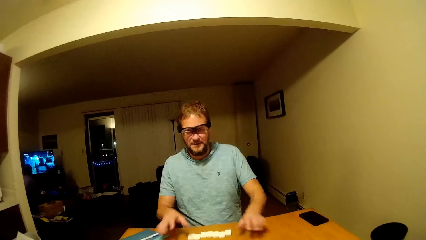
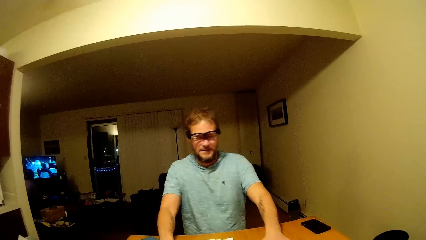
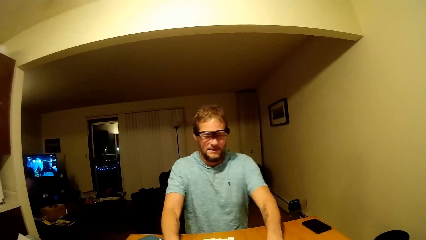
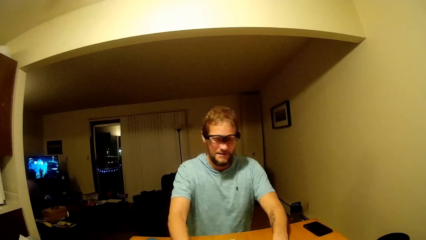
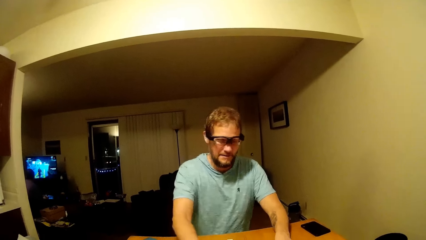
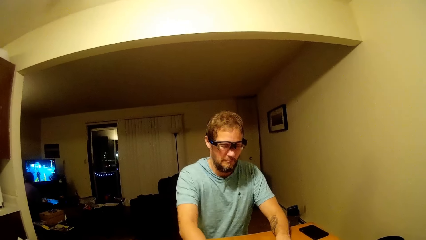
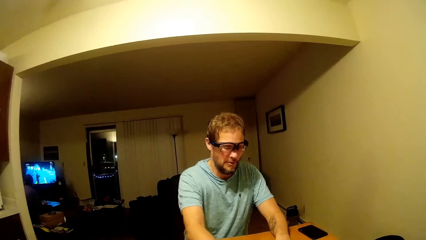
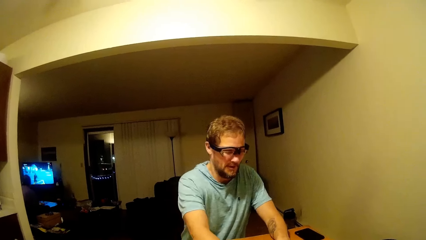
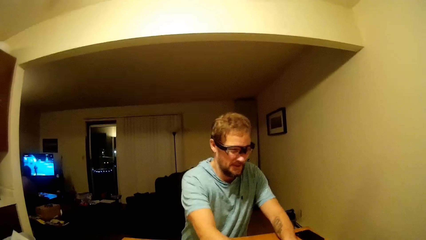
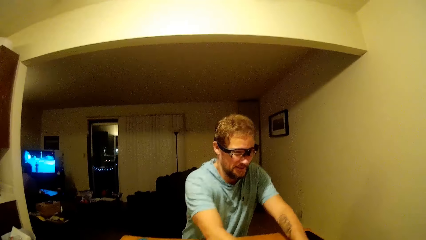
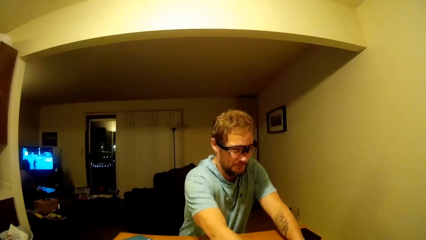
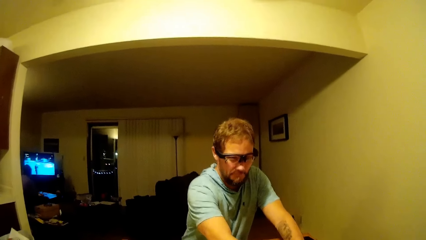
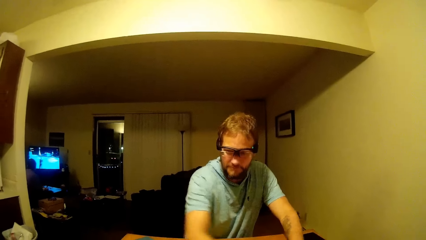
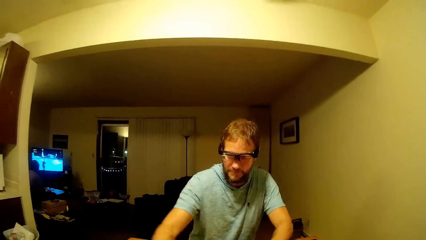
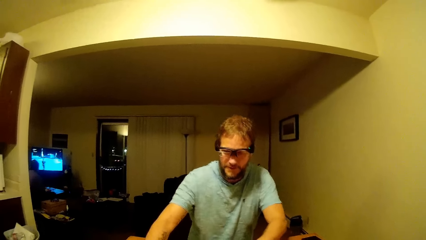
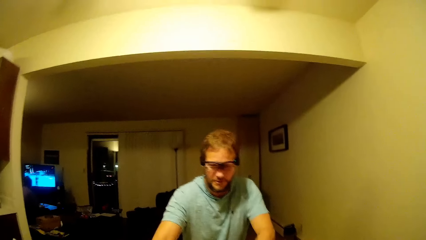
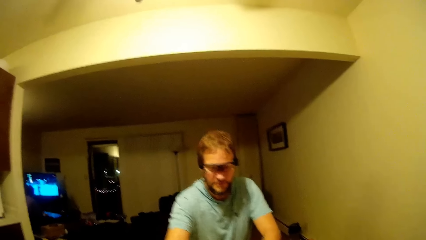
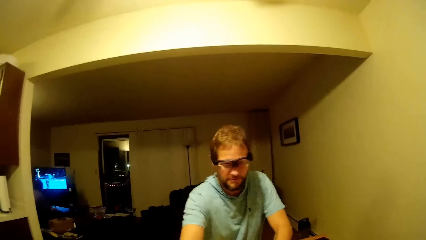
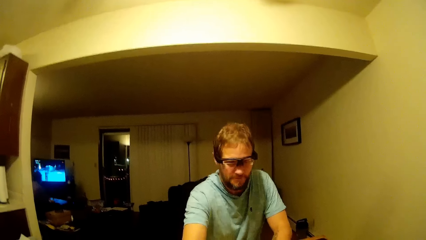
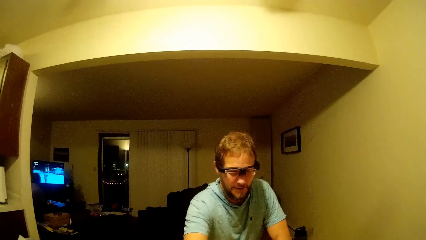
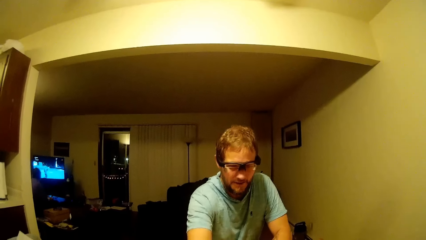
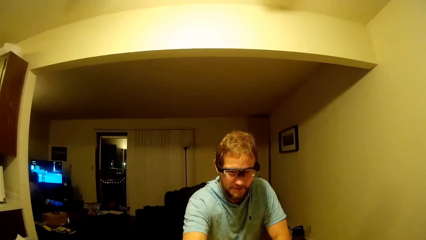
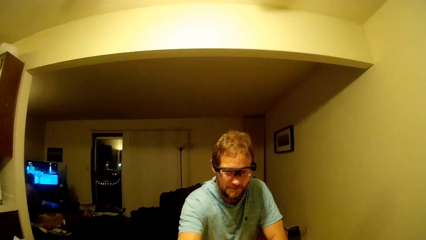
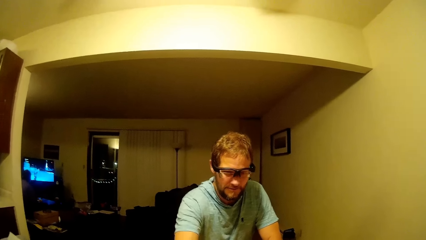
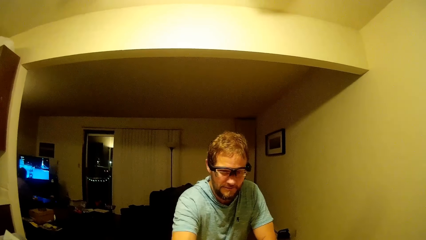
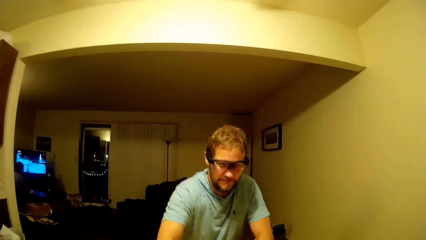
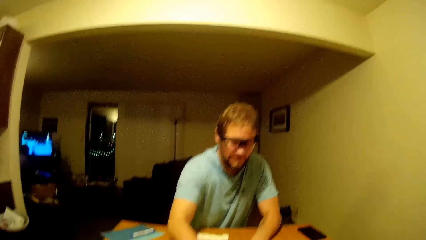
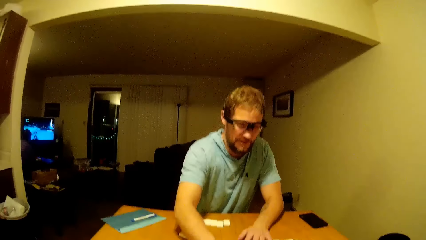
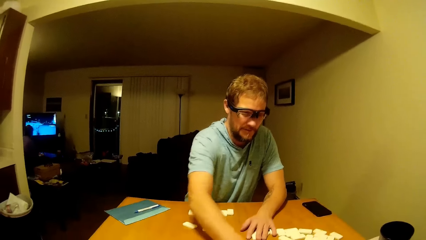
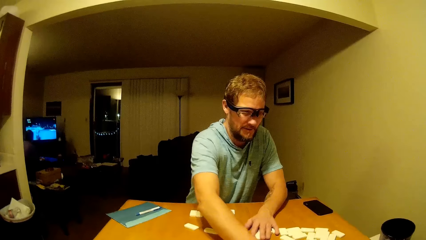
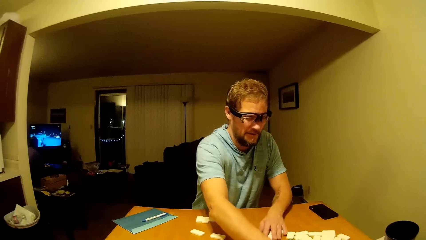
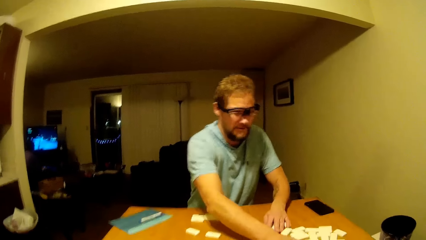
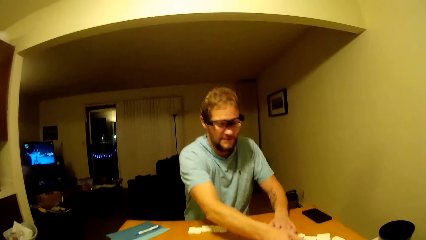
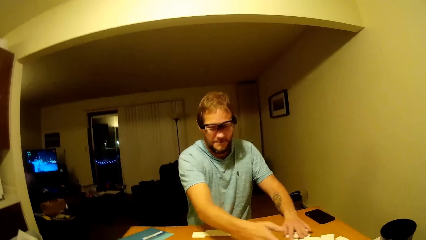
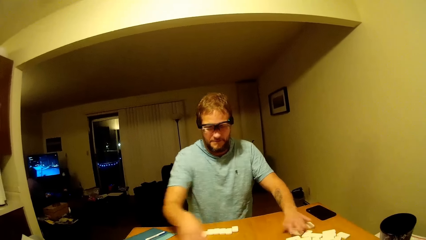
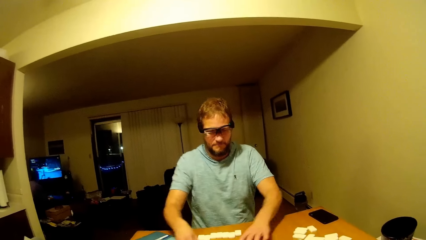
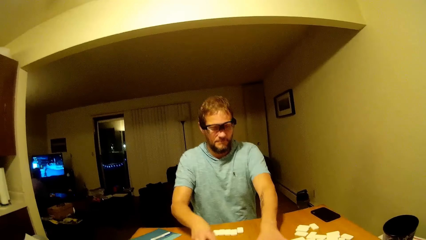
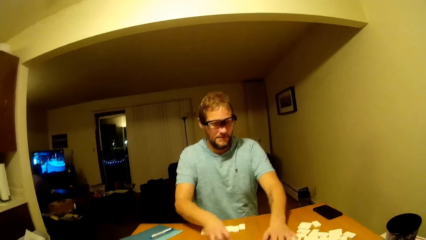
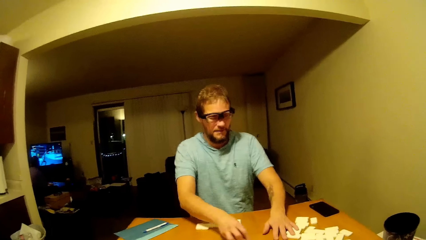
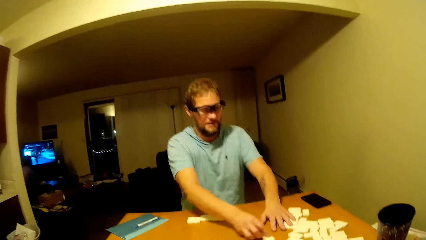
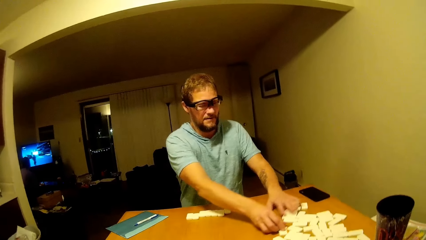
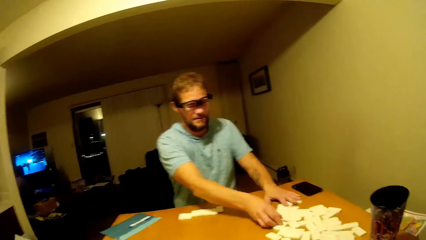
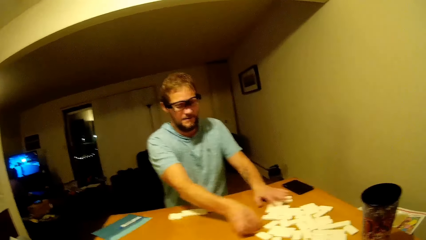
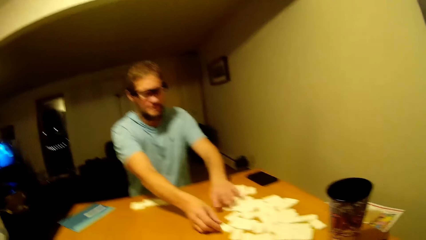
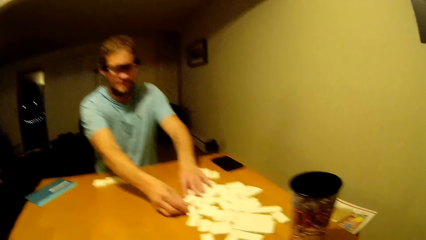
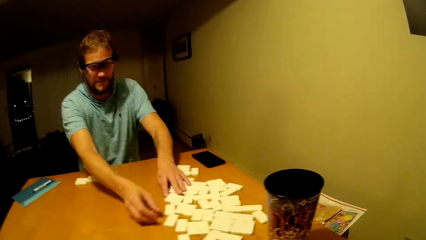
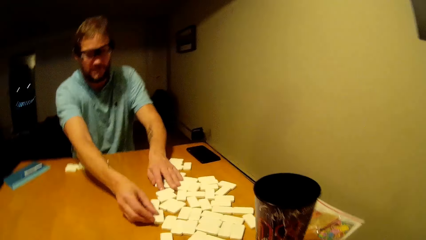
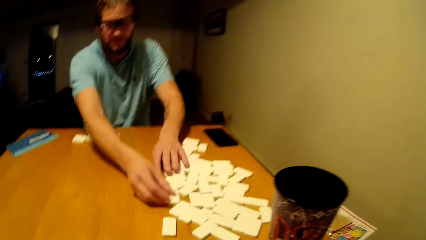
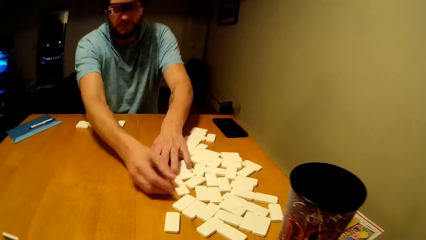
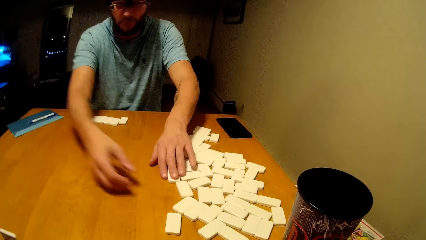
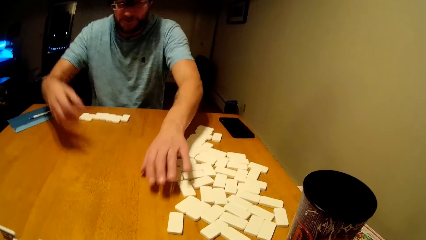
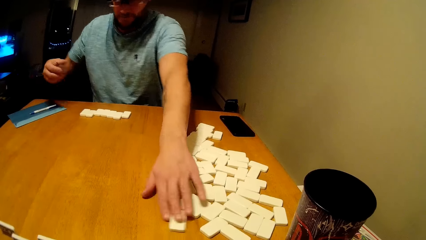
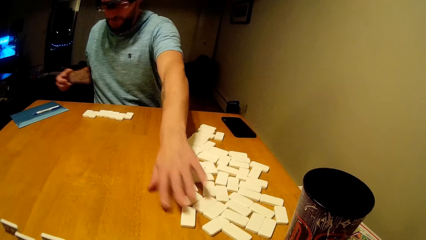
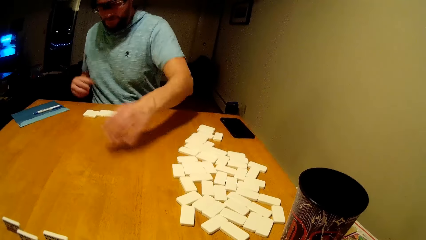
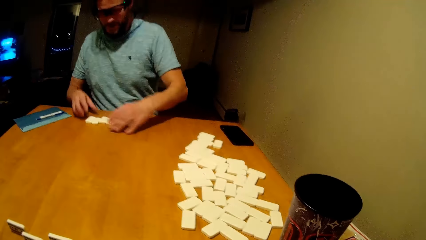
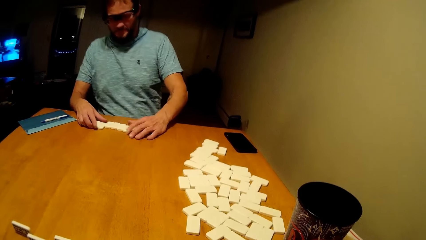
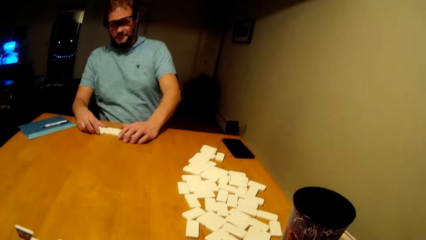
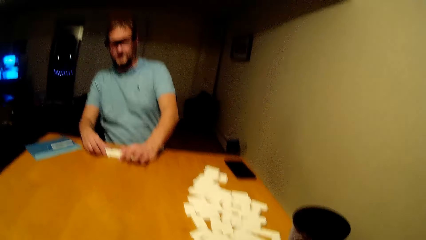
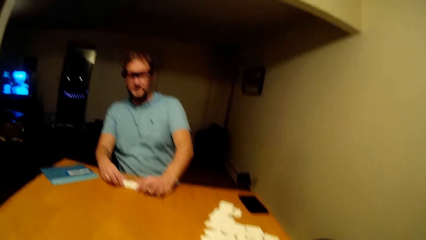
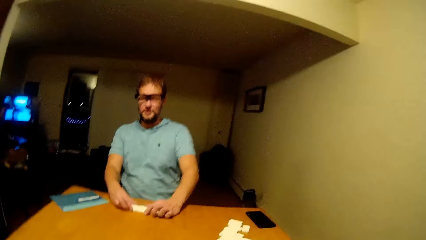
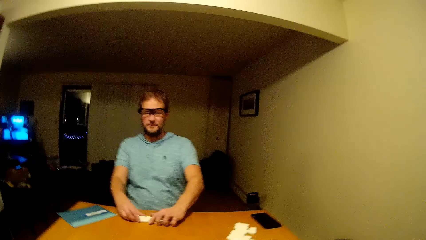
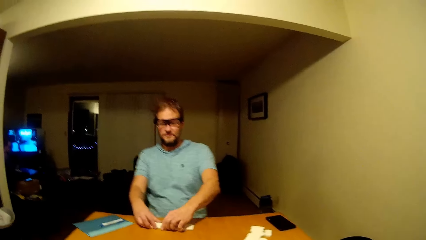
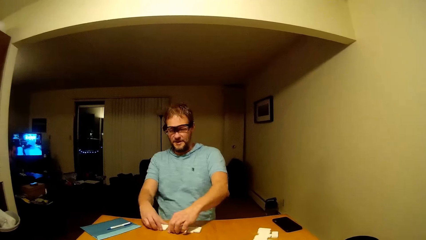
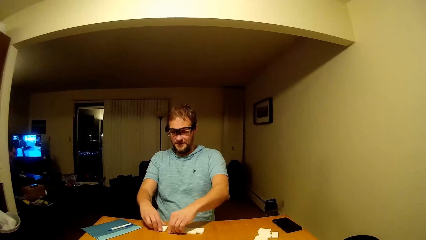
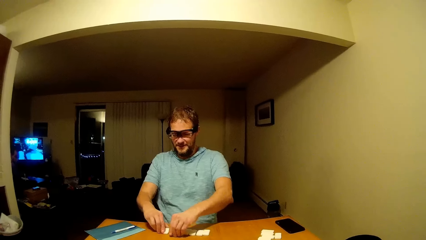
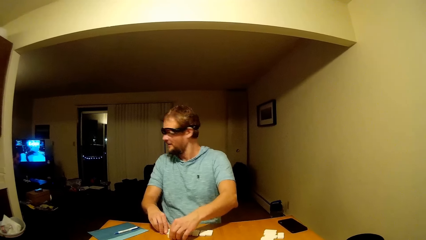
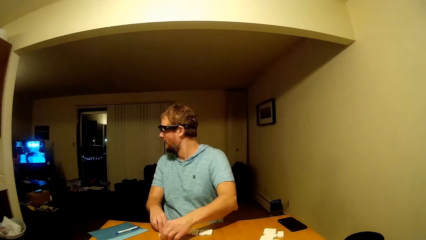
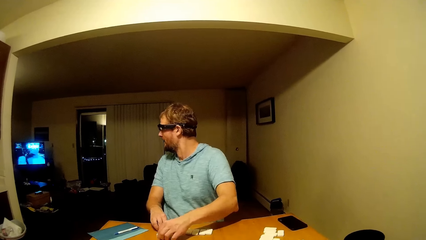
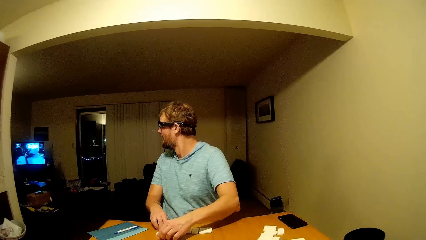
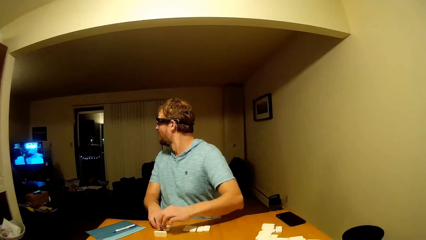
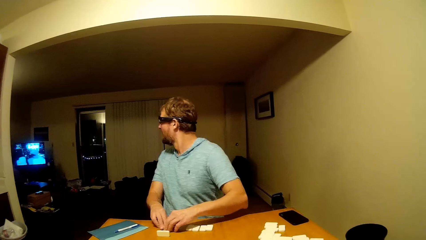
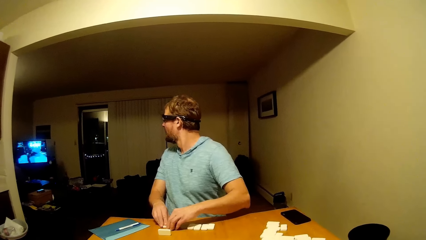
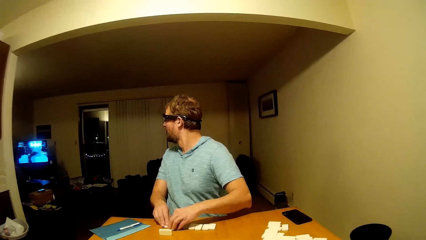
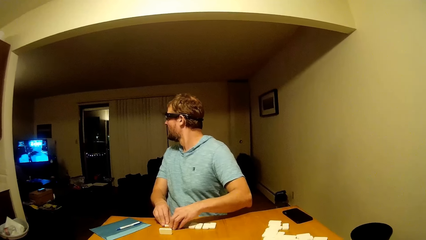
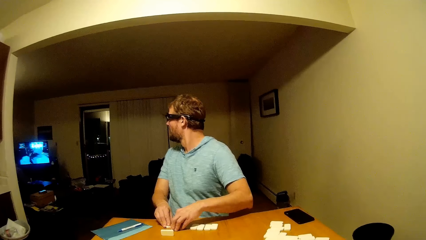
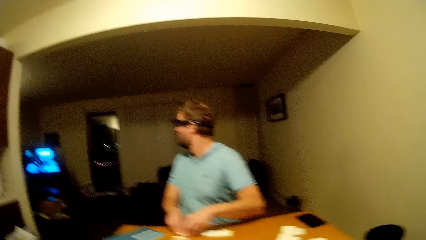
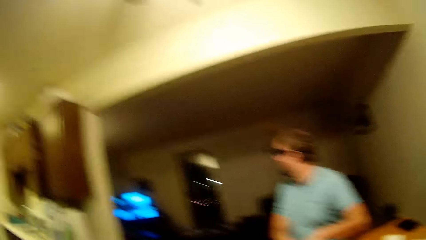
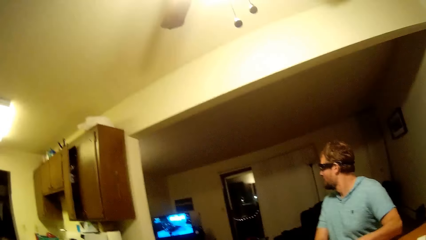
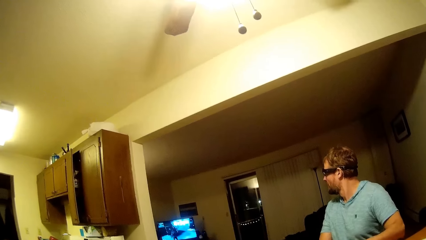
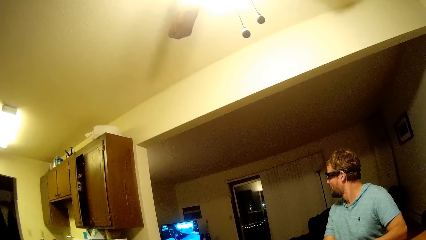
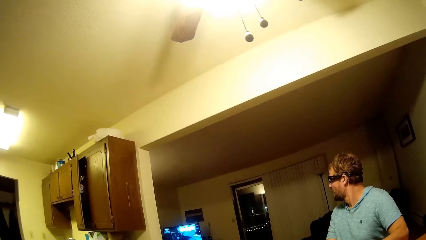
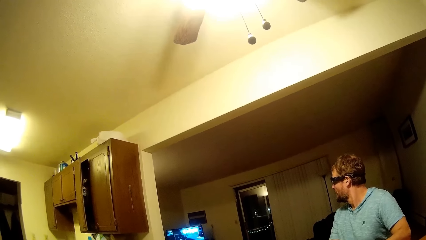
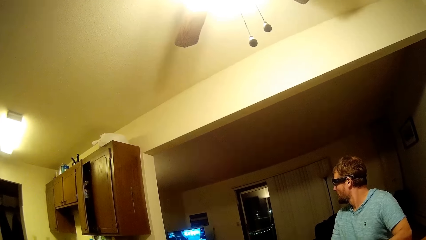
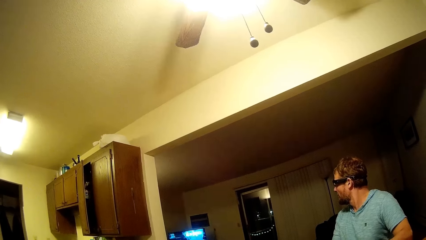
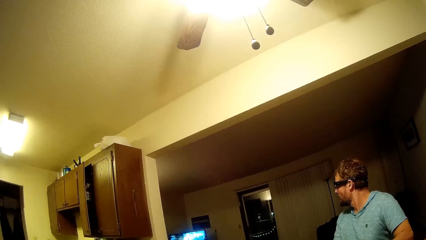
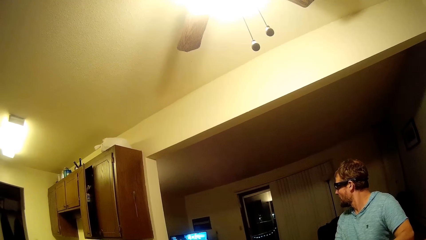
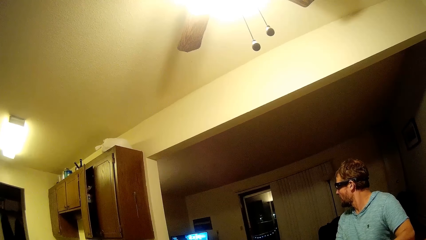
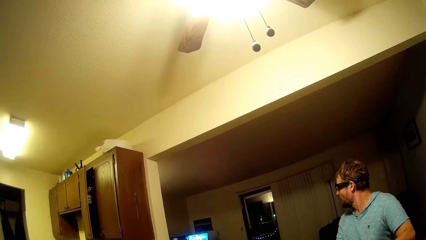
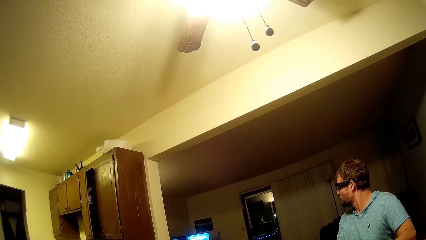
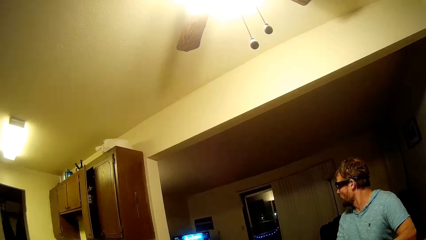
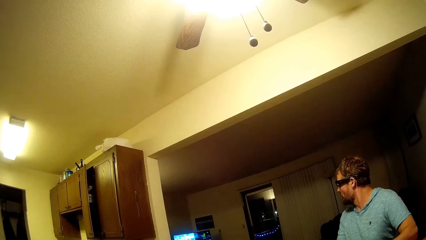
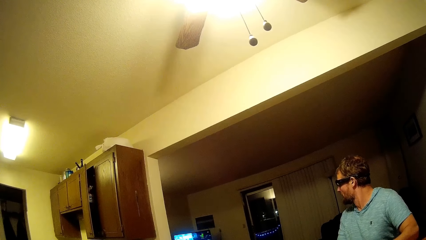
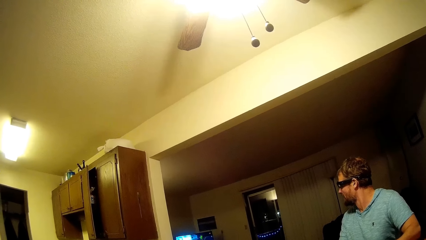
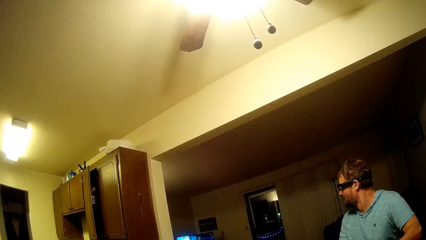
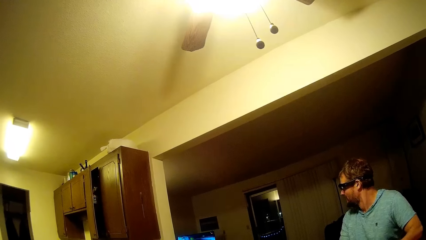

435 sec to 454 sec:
A man arranges the mahjong pieces. A man pushes the dominoes aside on the table and speaks to another man. A man looks around. The camera wearer looks around.
